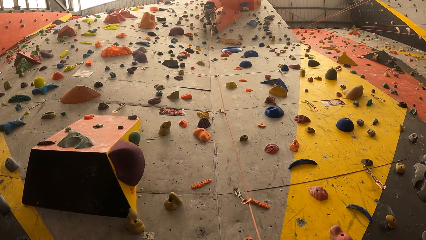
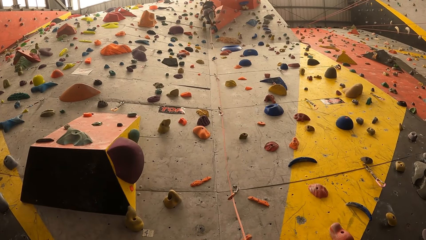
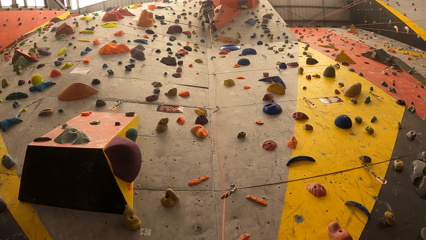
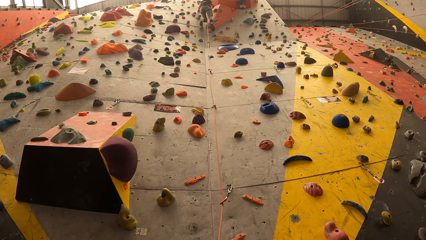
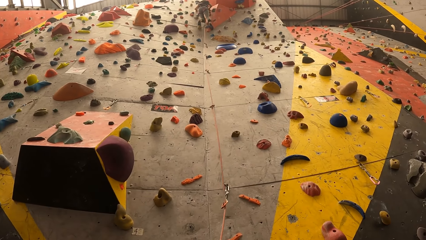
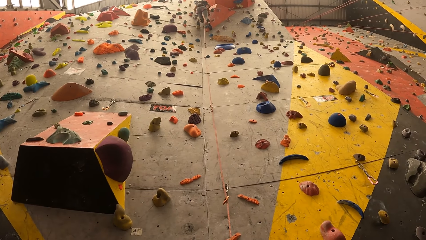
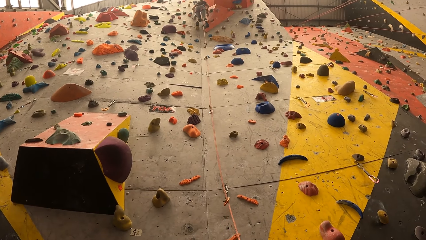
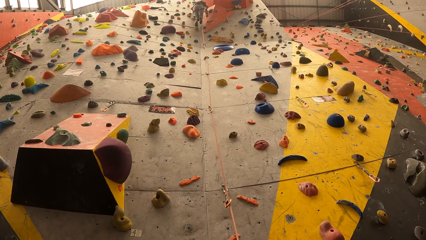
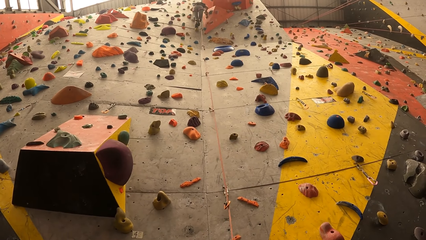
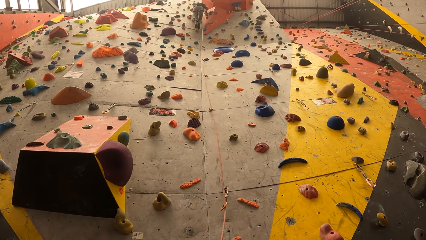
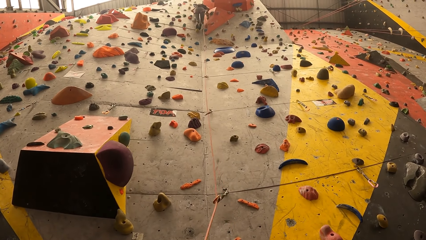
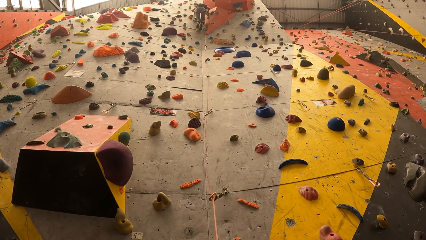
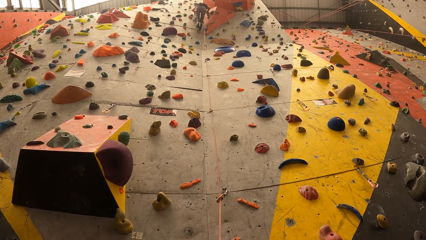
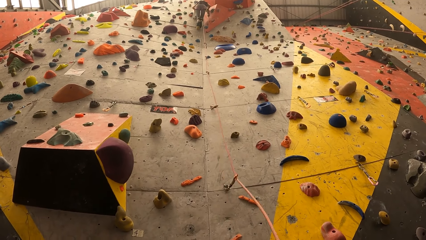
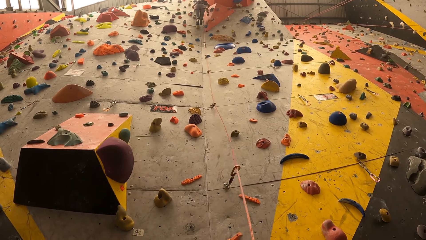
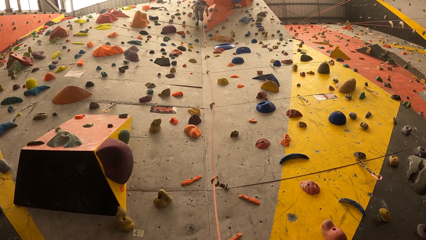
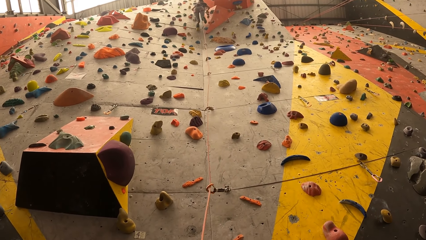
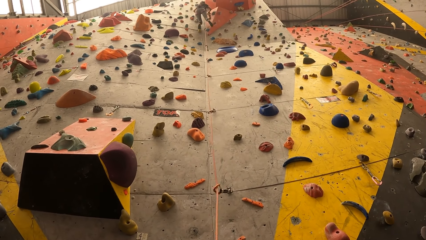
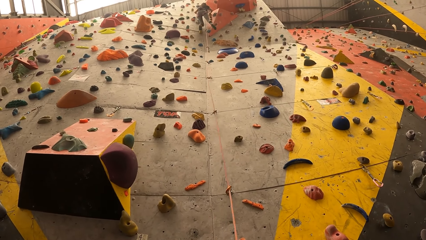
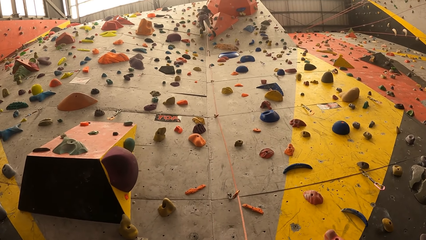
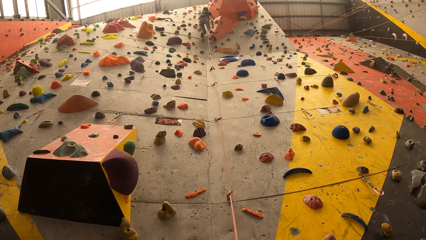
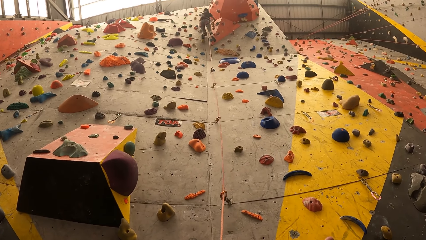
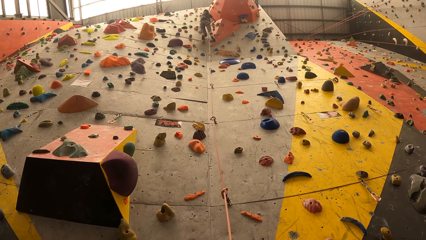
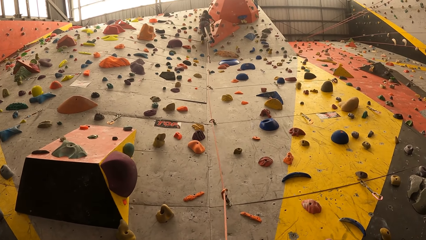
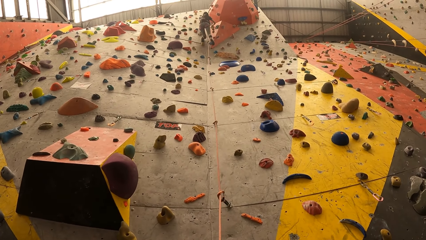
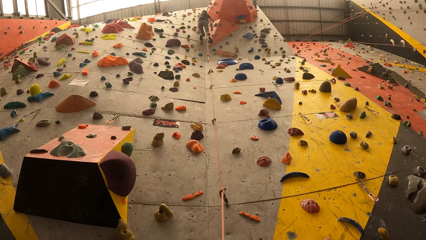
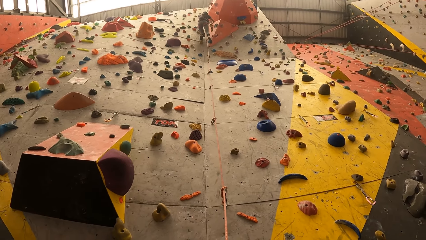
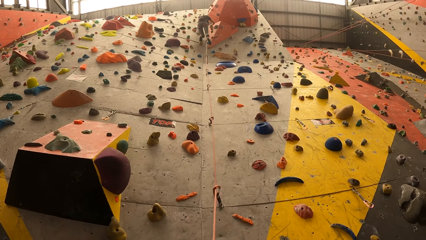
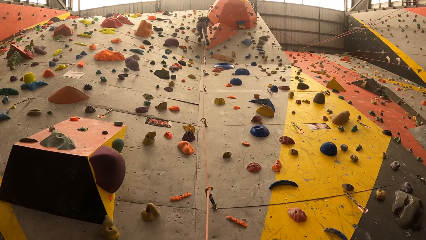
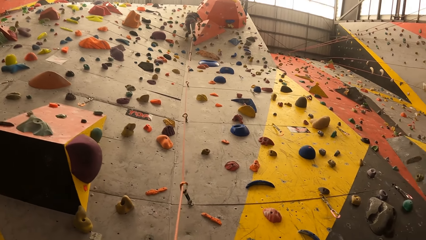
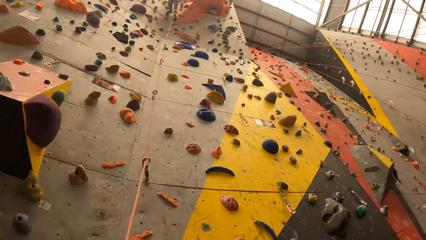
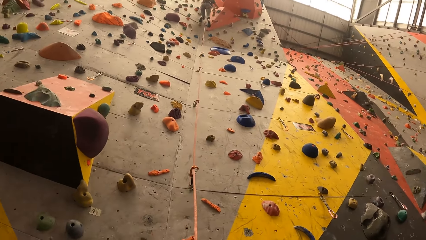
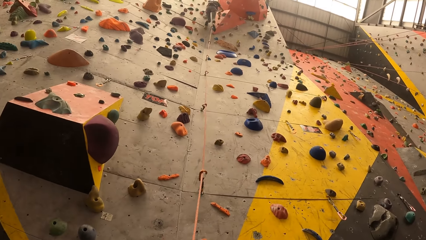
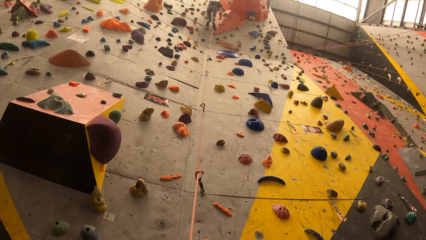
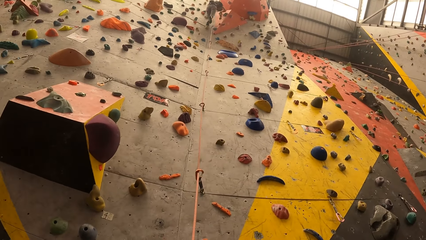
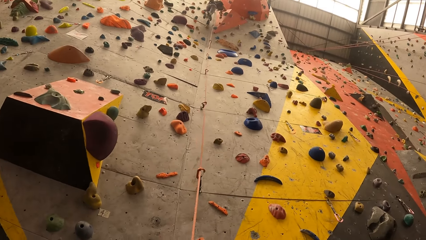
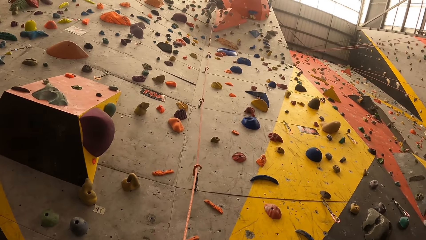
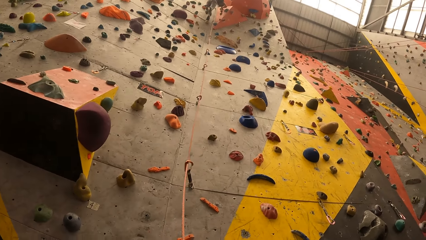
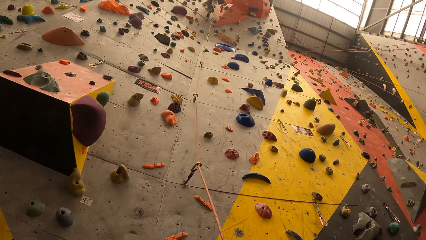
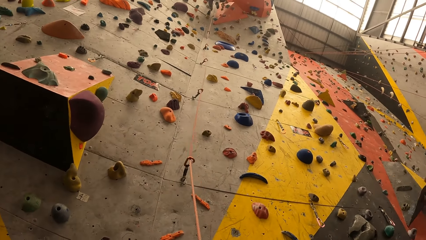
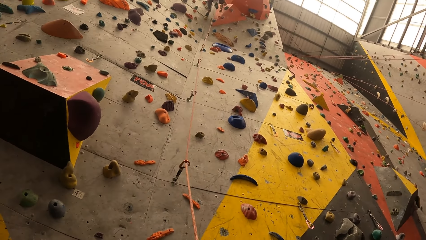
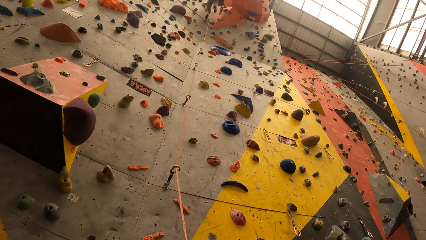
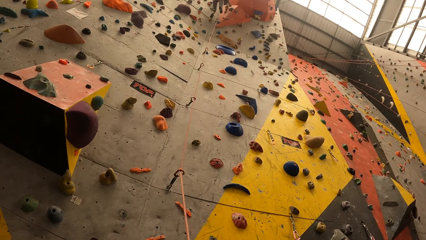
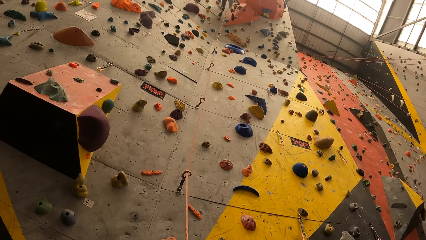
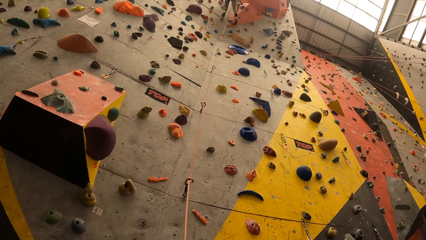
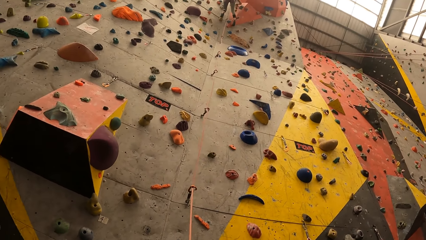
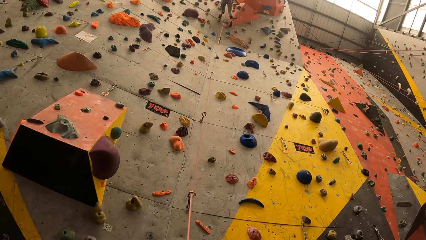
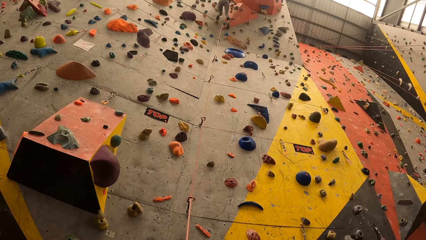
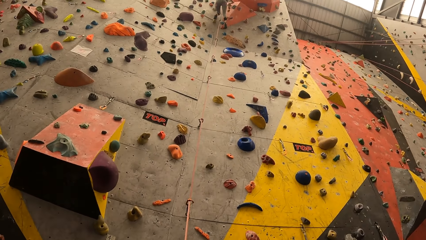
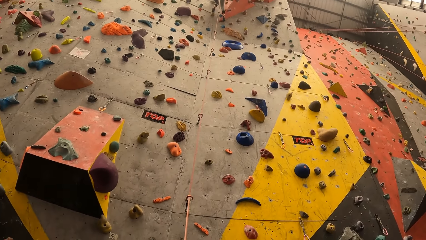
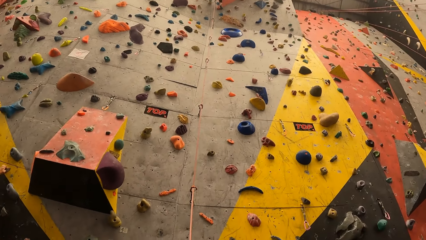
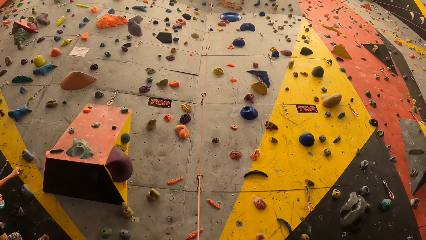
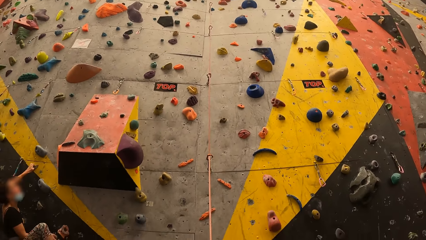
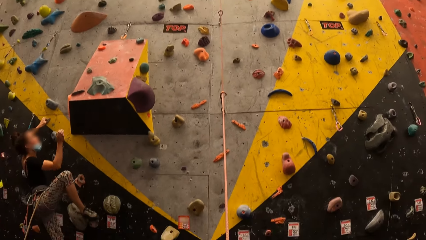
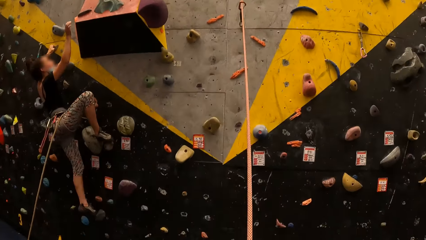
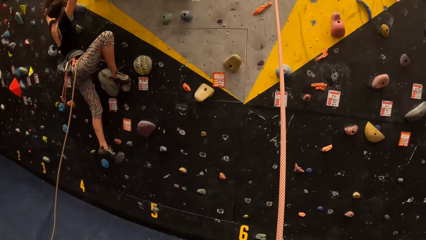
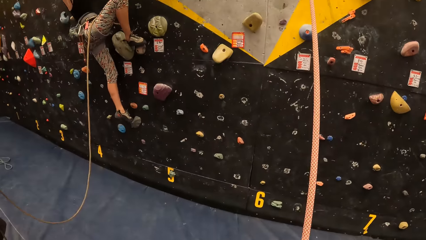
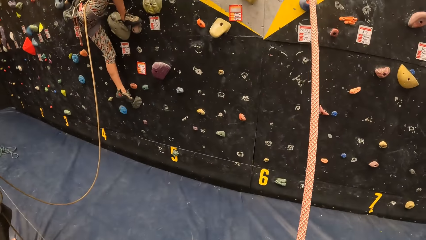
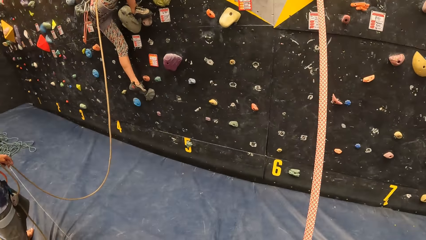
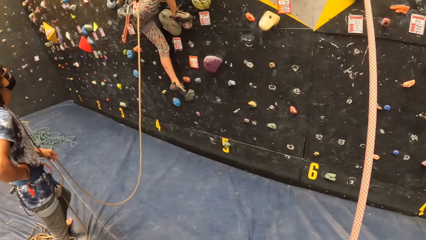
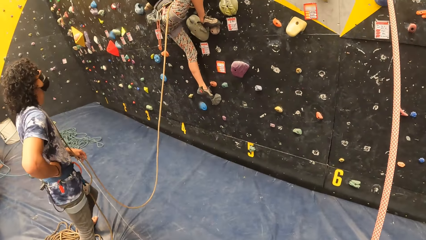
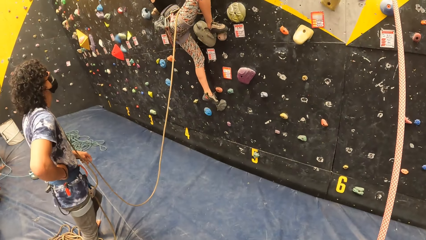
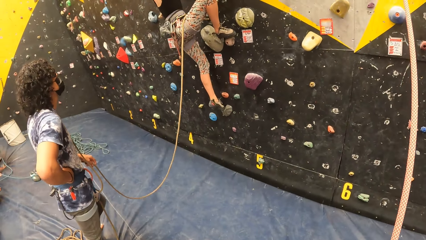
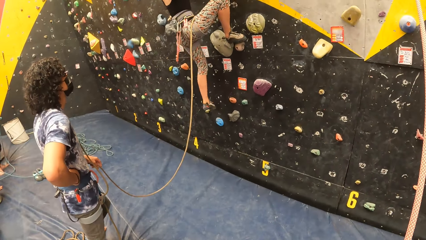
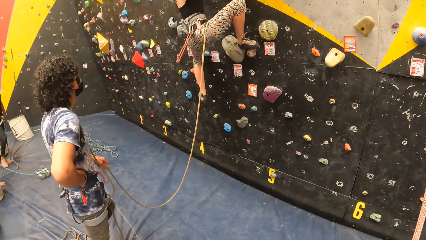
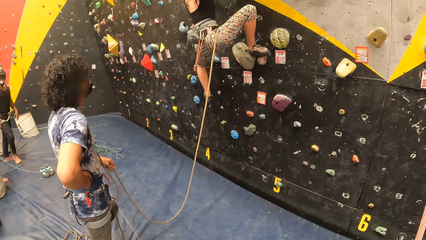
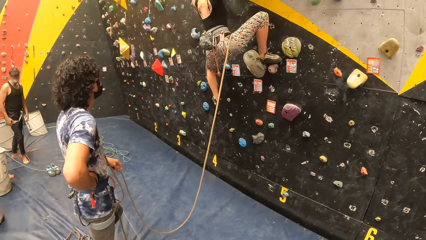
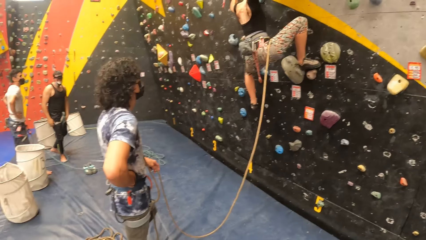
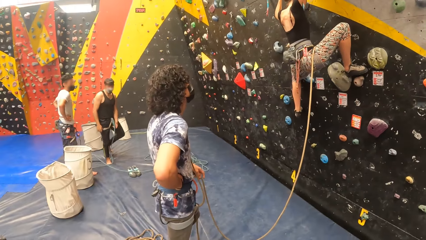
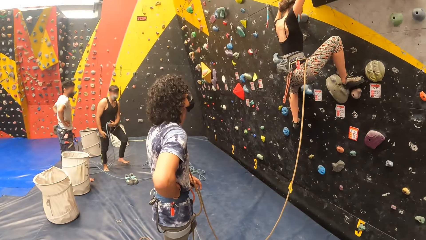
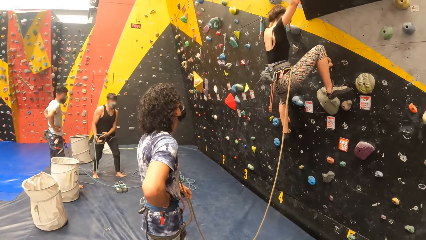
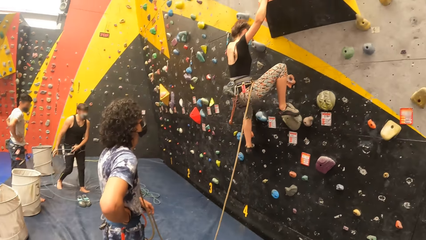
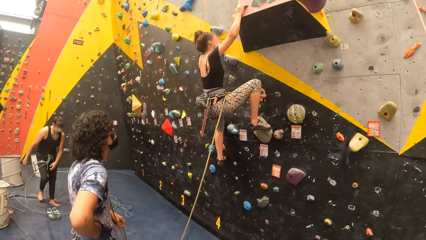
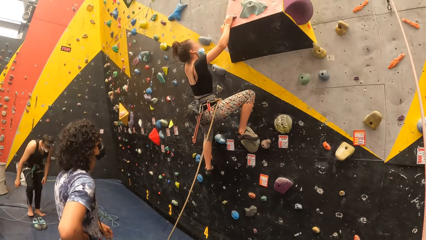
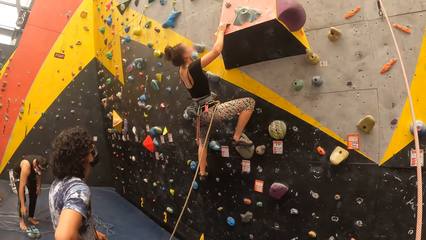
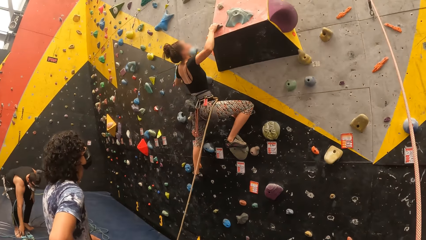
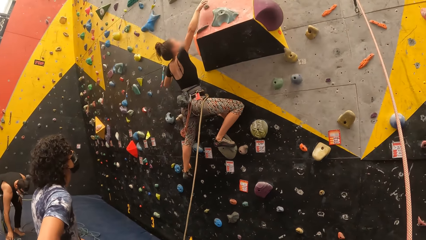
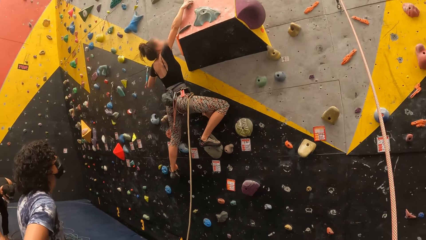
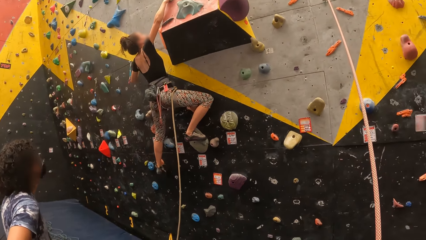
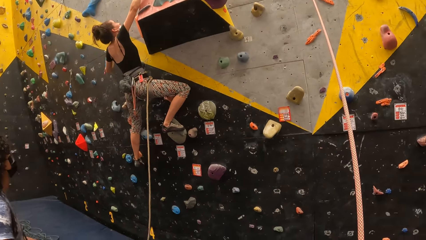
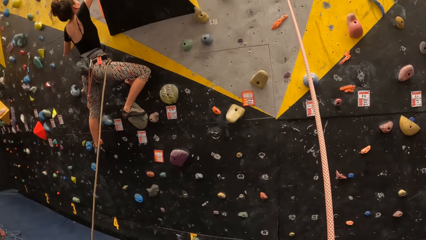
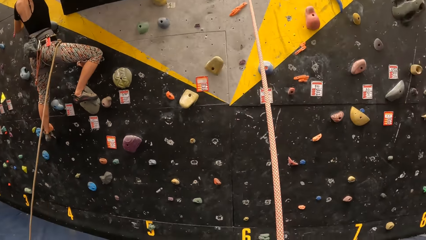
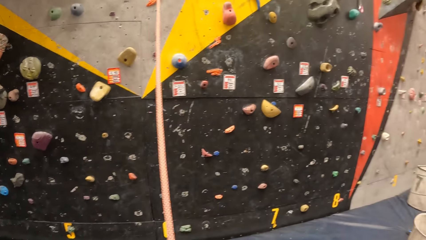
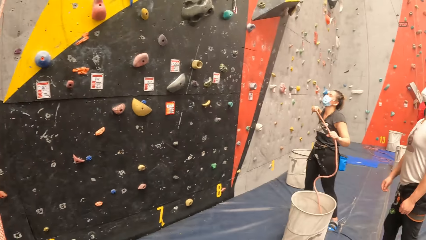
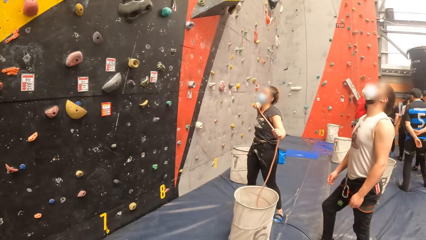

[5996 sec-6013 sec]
The camera wearer swings the rope. He looks down the bouldering wall. He looks at the people on his left side.
